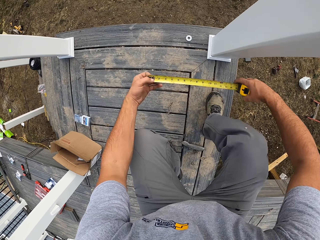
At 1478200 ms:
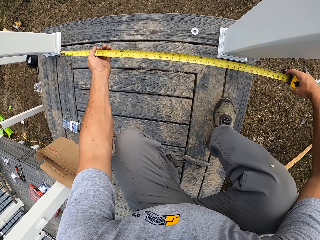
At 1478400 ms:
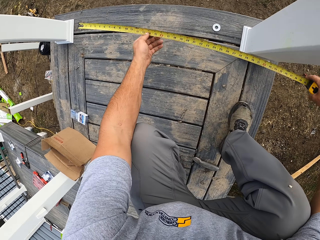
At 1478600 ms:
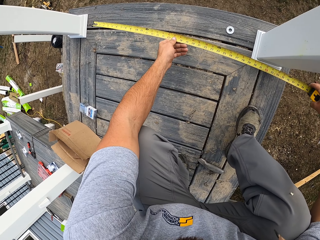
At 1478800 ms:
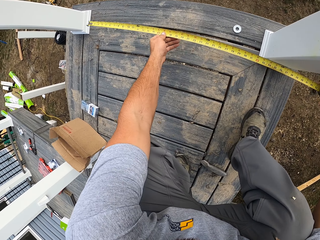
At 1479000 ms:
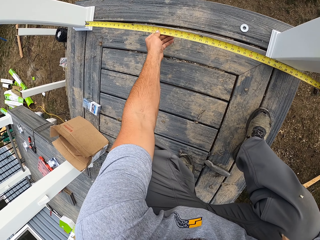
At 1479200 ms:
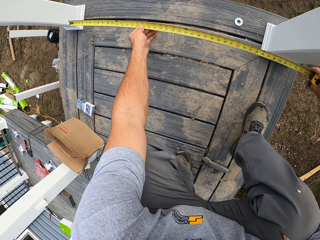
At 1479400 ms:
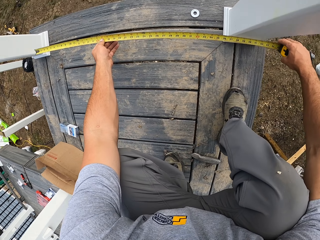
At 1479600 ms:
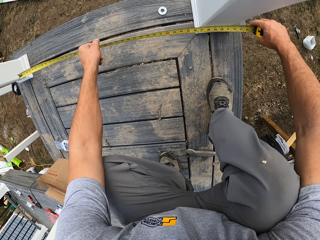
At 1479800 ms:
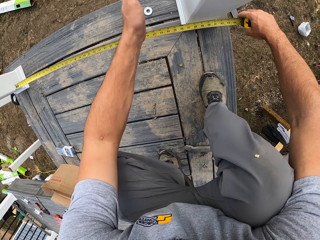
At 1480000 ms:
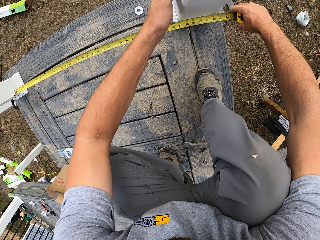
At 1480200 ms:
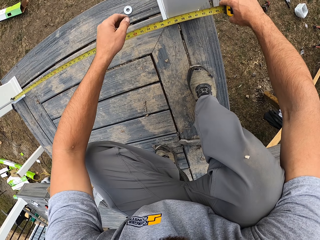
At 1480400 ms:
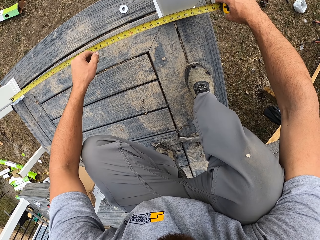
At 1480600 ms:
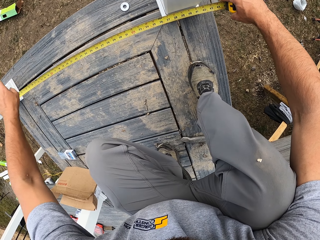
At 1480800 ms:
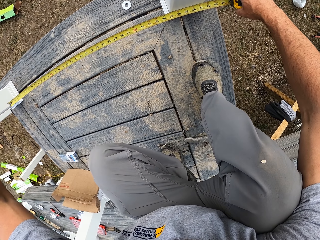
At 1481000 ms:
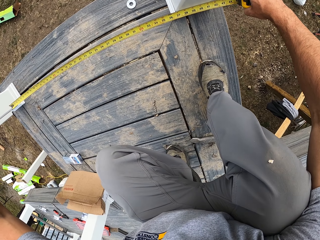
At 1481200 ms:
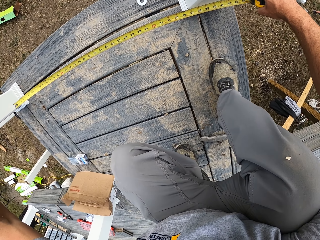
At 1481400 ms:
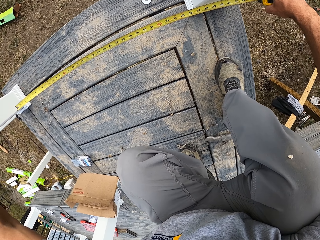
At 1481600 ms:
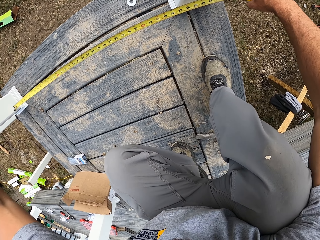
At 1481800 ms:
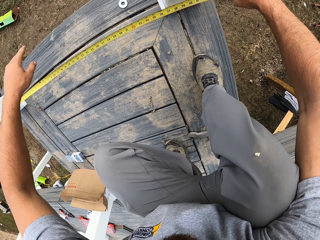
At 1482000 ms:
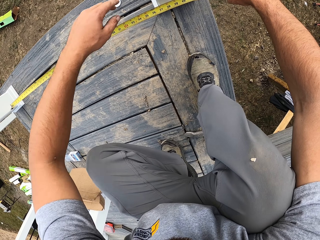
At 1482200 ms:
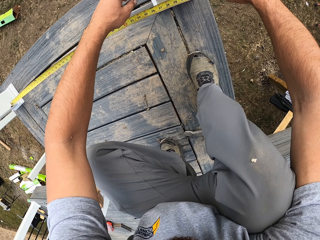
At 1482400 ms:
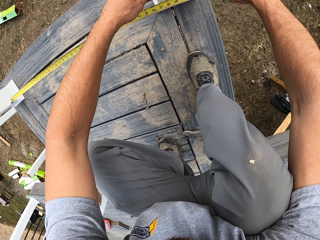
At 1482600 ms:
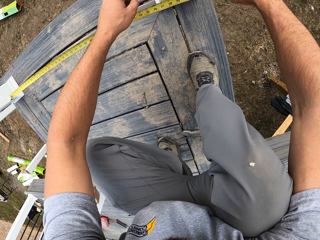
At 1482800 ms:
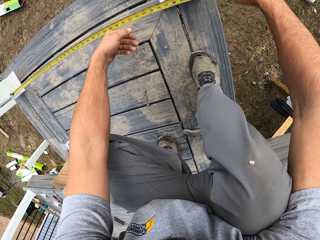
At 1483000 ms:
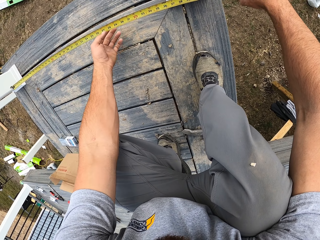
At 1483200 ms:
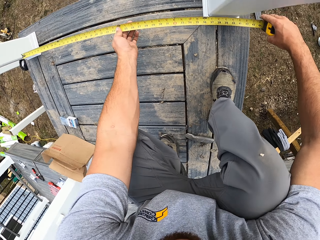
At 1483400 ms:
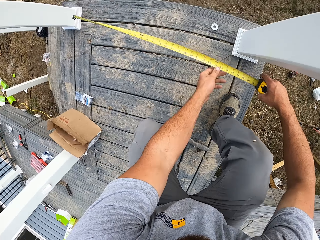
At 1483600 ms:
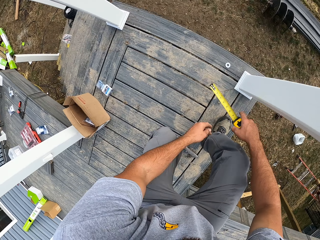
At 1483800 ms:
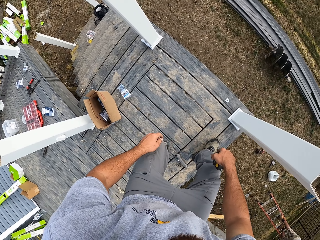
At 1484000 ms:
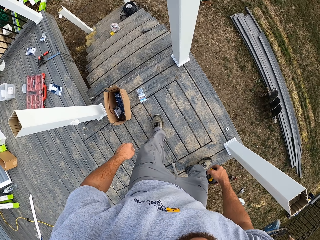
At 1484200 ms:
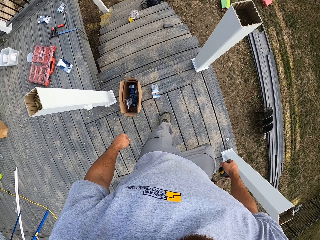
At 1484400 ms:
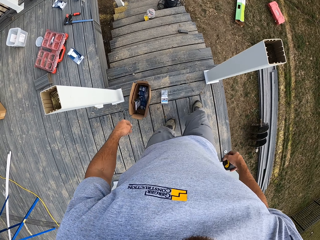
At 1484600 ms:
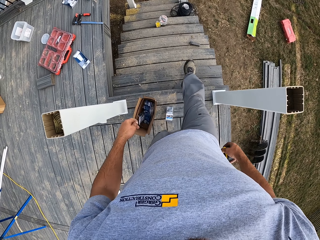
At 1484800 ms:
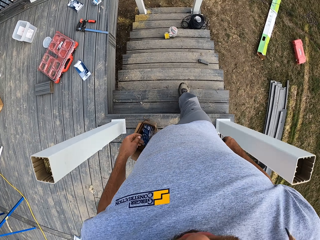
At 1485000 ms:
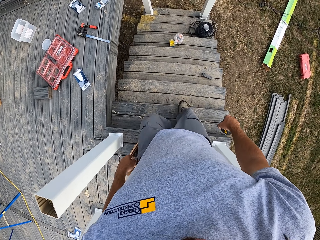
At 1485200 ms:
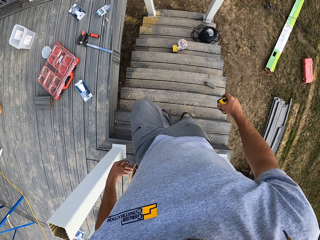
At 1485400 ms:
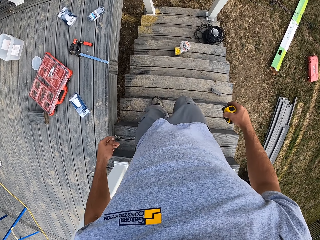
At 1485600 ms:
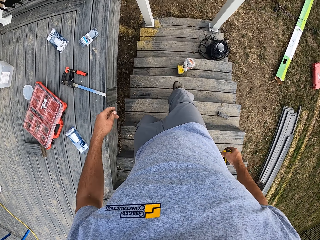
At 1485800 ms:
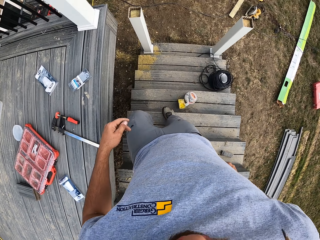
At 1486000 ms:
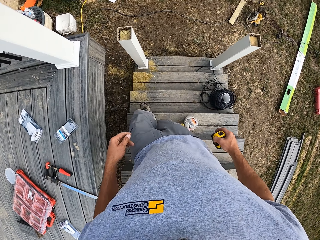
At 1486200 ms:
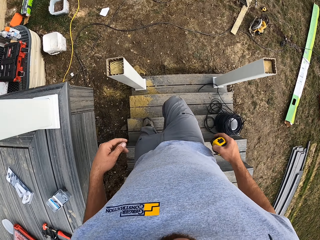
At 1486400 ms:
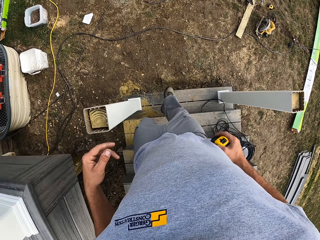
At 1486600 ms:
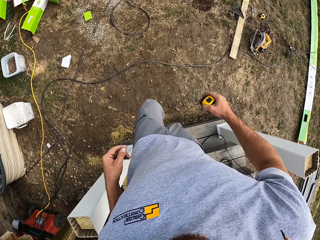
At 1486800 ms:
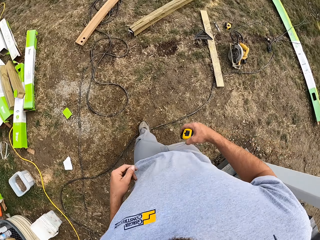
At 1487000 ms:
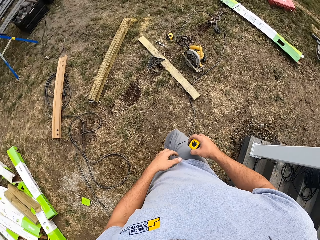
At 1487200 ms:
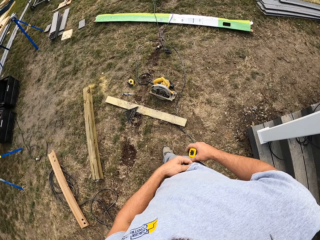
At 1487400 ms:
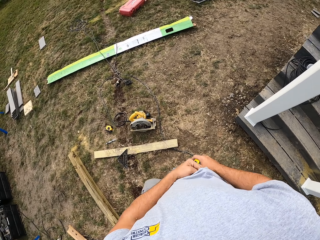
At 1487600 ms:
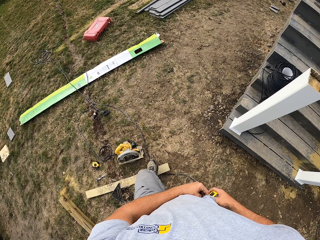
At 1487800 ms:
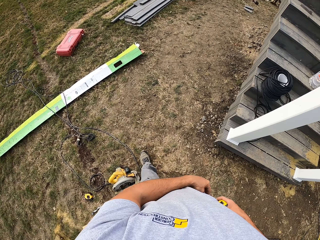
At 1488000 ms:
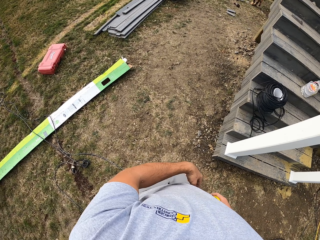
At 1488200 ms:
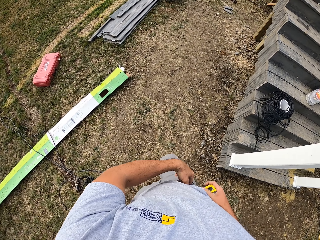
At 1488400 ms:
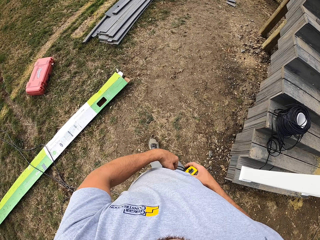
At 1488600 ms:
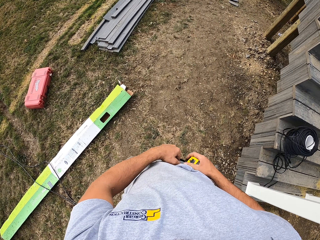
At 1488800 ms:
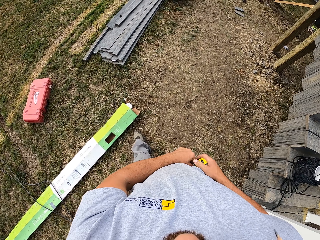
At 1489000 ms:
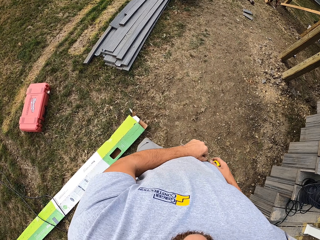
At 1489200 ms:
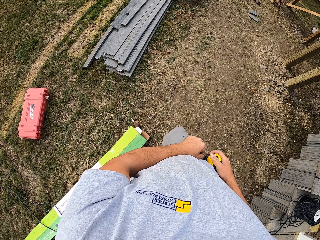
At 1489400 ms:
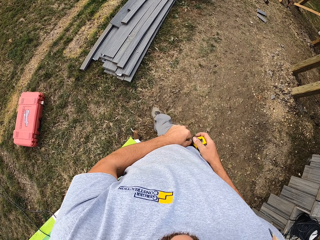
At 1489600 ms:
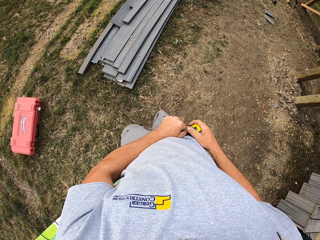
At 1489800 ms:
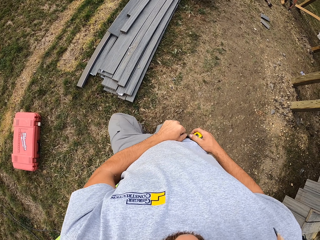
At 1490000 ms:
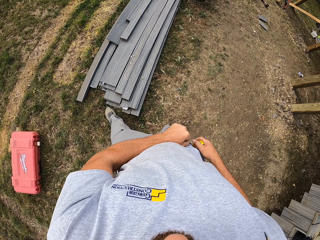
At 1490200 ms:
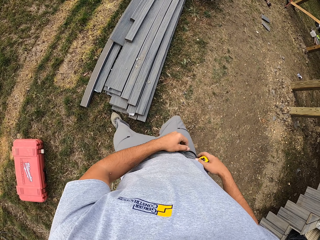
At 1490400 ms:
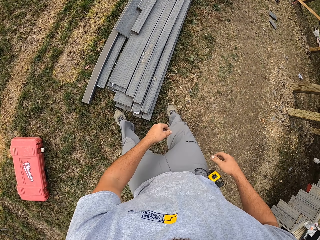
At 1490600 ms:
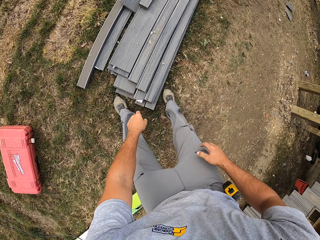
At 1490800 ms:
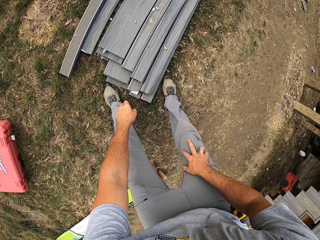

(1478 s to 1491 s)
The camera wearer bends down. They measure in between the newel post. They hit the metal. They stand up. They close the tape measure. They walk down the stairs. They walk around the compound. They stick the tape measure on the trouser.

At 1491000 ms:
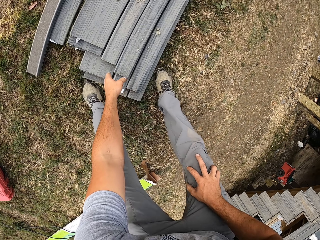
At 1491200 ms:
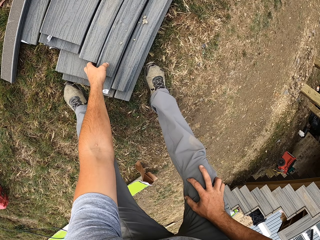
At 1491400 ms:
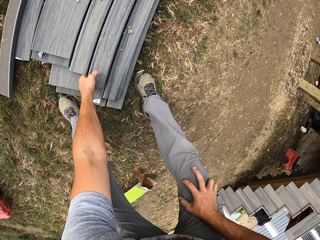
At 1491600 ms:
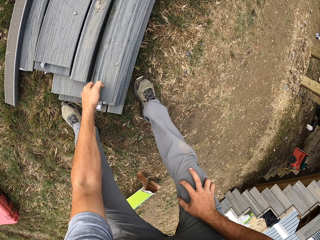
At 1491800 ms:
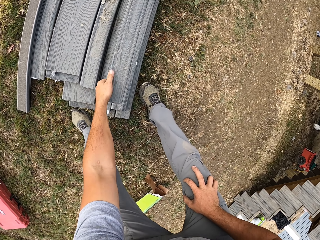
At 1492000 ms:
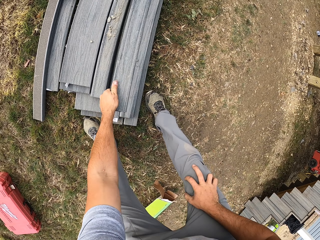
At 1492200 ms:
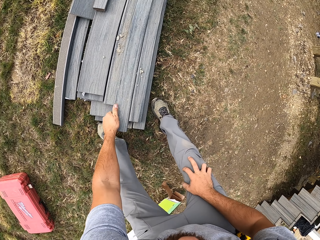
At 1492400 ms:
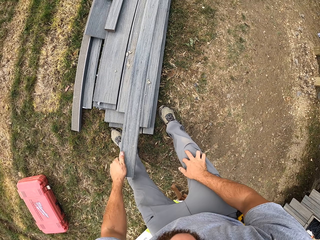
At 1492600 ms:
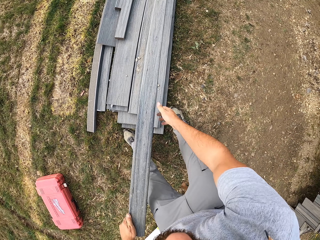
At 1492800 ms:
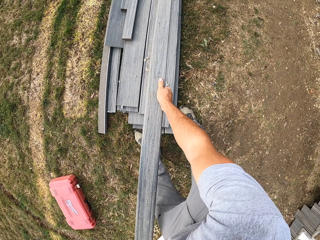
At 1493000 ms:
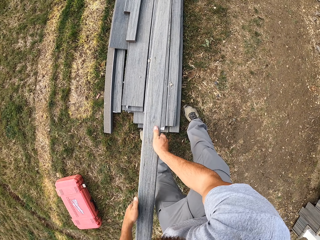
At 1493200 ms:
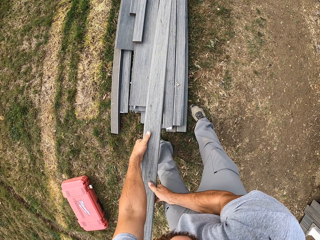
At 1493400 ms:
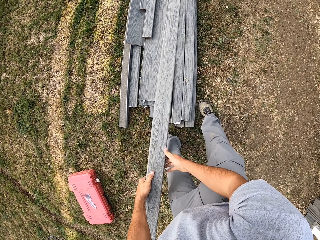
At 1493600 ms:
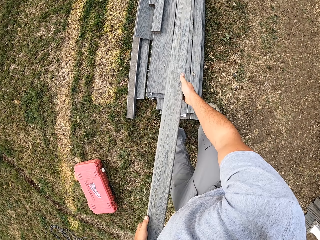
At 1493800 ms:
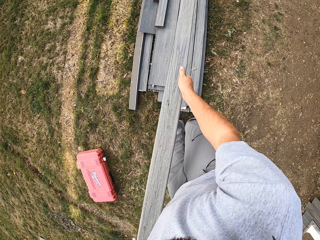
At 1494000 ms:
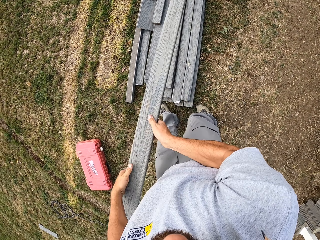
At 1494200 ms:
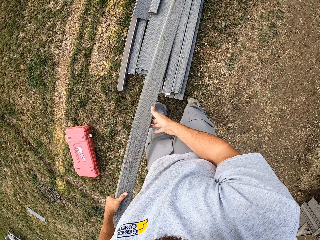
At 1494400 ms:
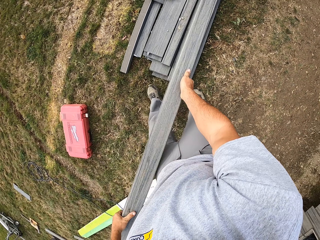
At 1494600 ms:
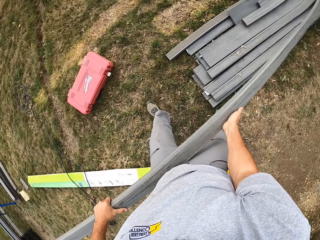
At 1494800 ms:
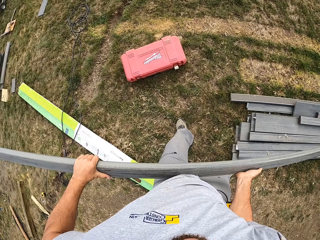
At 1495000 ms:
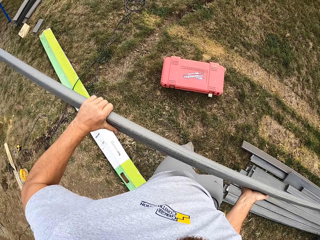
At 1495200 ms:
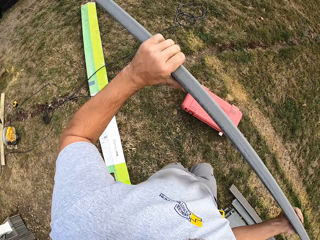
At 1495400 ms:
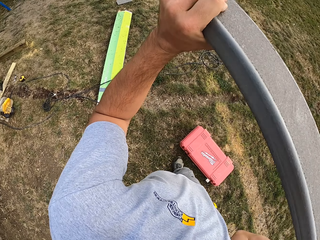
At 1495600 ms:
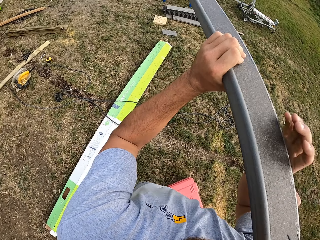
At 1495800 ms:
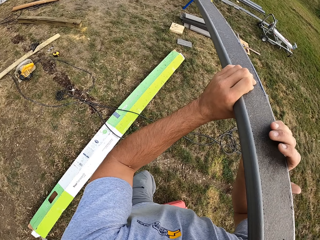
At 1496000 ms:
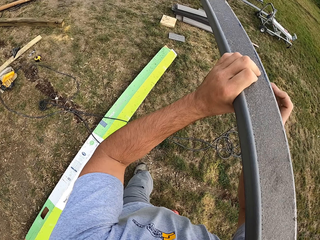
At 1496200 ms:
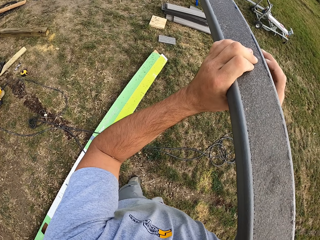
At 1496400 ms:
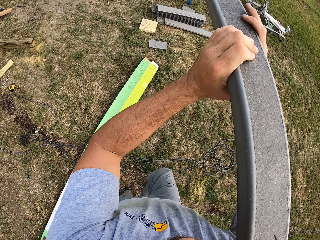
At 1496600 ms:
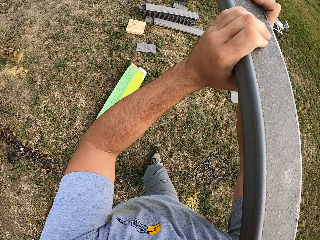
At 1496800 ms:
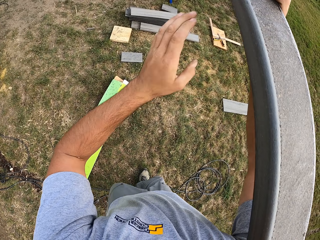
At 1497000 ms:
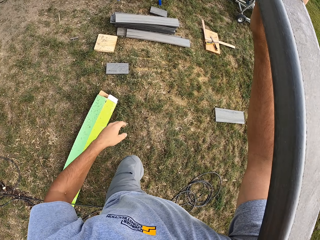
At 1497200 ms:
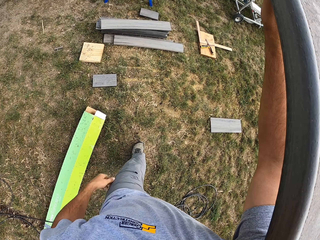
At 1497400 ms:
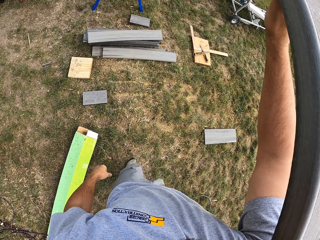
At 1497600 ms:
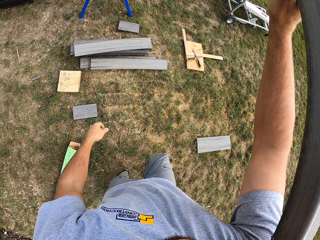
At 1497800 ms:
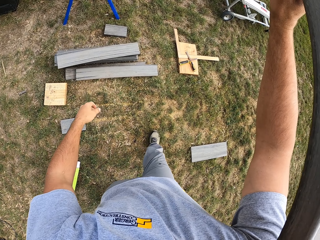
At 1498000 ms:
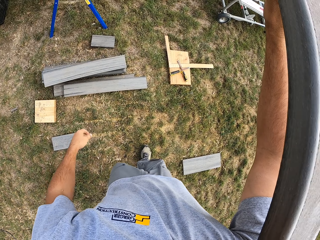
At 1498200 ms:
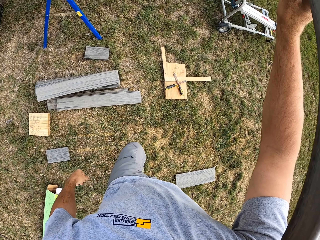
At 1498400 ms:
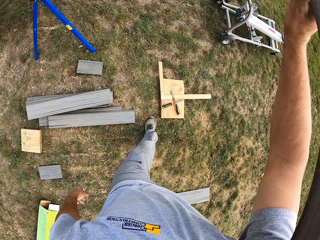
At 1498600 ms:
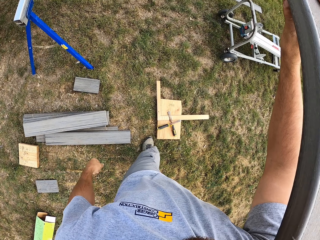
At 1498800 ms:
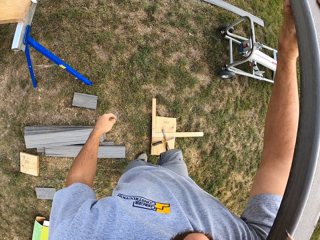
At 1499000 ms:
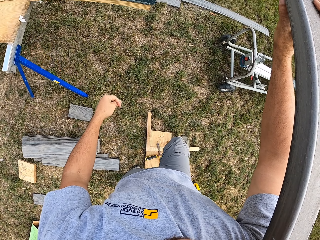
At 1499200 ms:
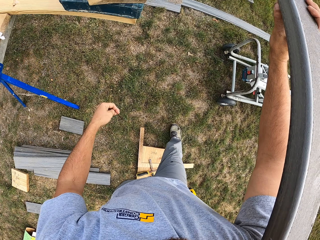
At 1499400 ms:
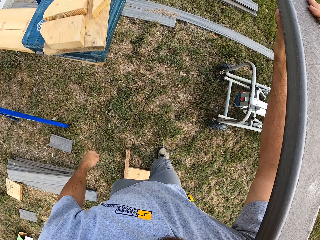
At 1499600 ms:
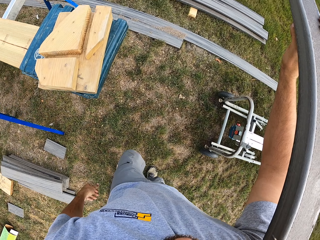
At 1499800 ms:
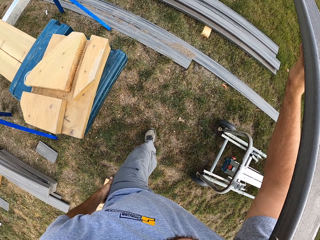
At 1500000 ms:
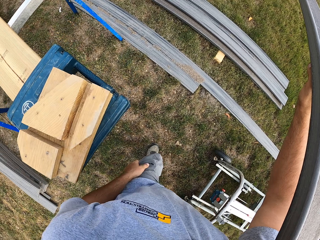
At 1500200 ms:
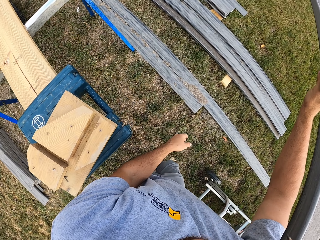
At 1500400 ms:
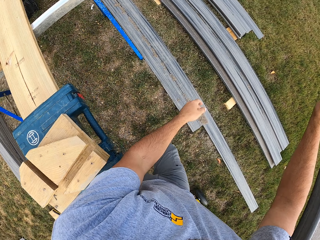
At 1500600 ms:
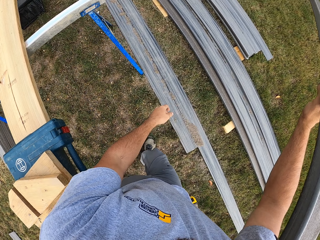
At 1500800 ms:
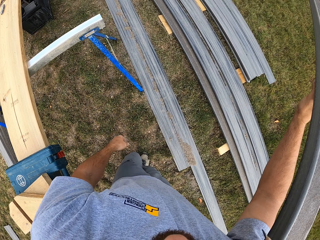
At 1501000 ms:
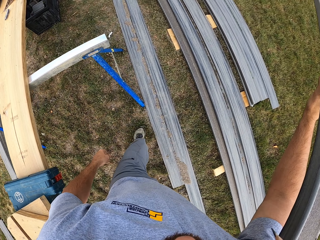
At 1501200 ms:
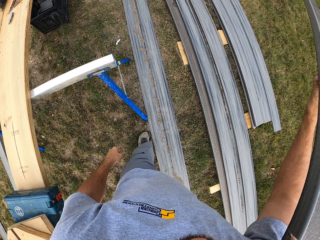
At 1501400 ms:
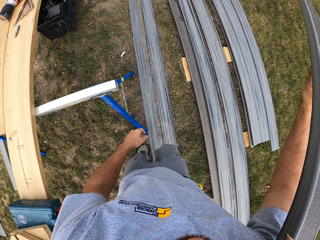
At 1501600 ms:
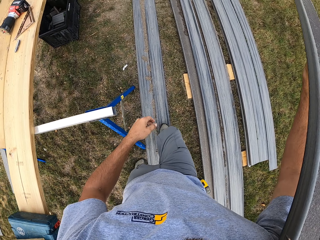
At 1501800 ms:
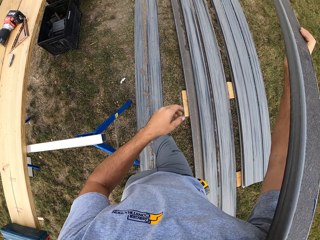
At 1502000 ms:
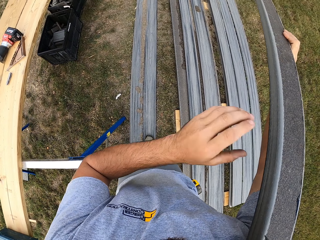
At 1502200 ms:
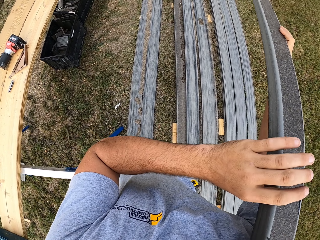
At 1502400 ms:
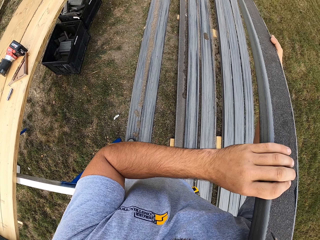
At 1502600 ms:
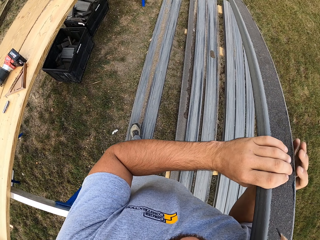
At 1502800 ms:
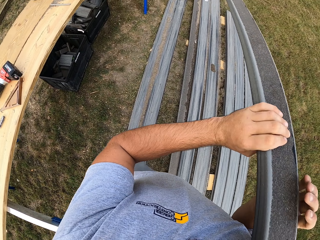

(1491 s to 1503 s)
The camera wearer bends down. They lift up a hand rail or wood. They pull the wood. They put the wood on the shoulder. They walk around the compound. They lift up the rail.
